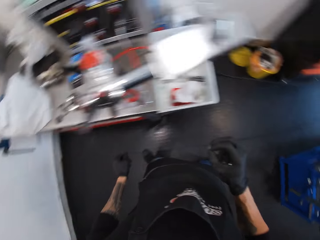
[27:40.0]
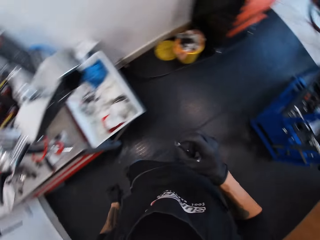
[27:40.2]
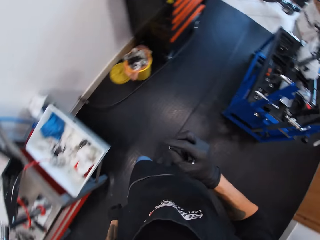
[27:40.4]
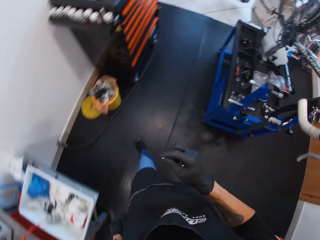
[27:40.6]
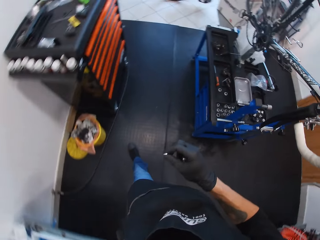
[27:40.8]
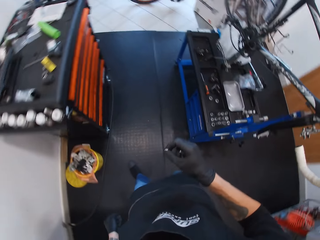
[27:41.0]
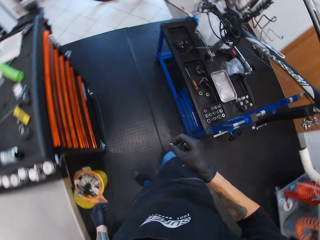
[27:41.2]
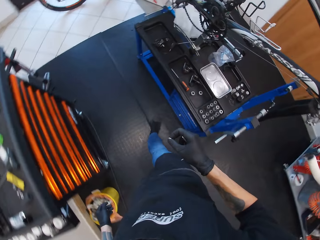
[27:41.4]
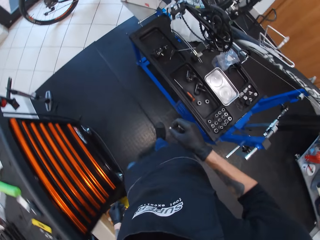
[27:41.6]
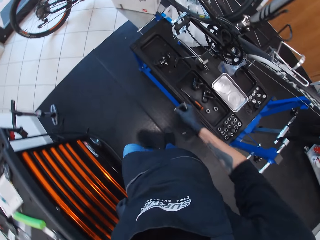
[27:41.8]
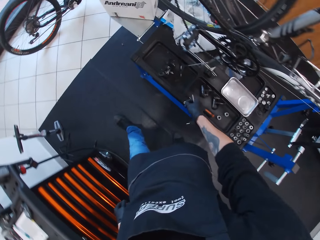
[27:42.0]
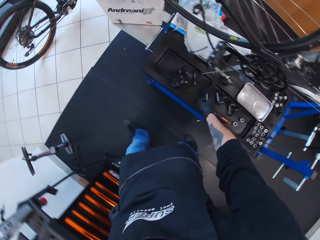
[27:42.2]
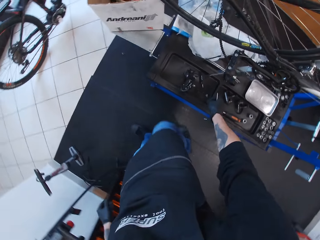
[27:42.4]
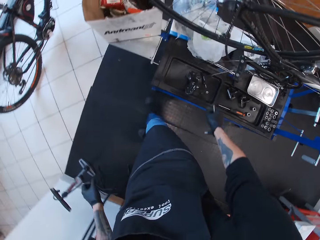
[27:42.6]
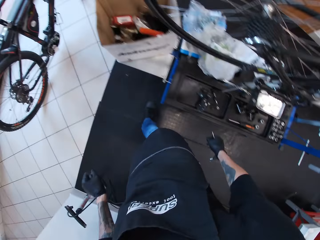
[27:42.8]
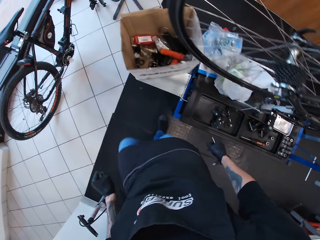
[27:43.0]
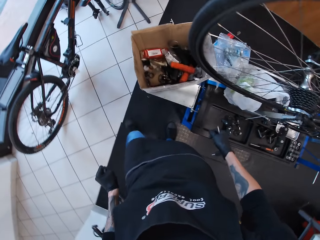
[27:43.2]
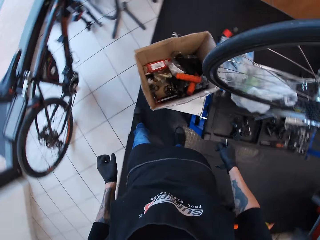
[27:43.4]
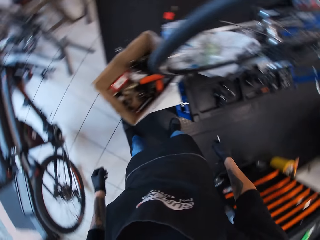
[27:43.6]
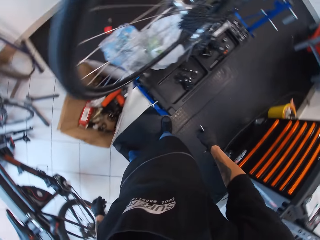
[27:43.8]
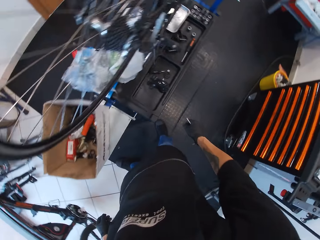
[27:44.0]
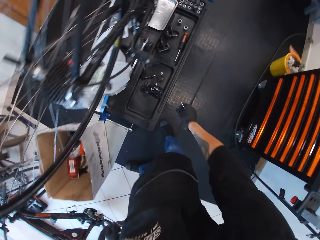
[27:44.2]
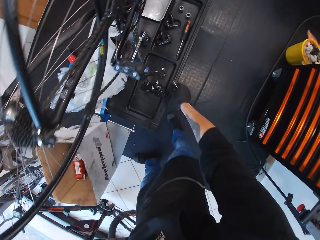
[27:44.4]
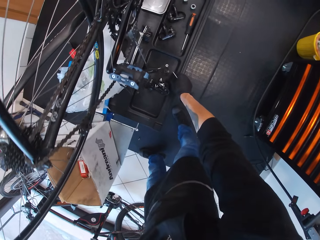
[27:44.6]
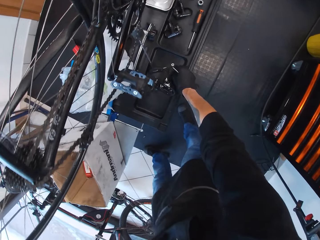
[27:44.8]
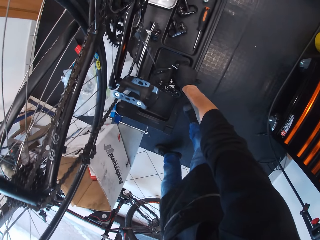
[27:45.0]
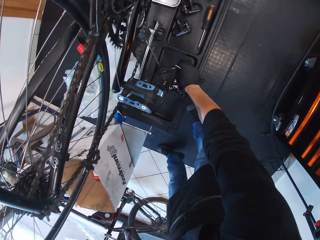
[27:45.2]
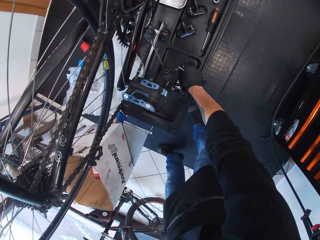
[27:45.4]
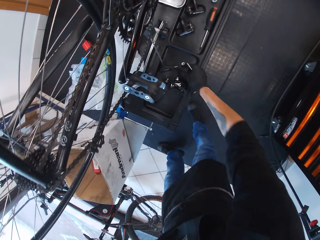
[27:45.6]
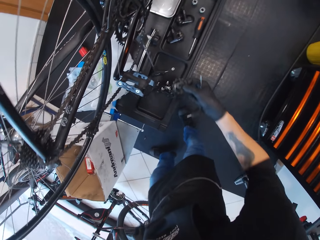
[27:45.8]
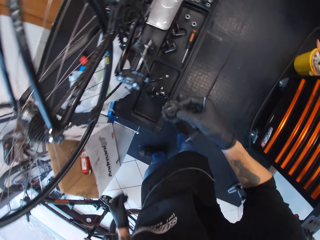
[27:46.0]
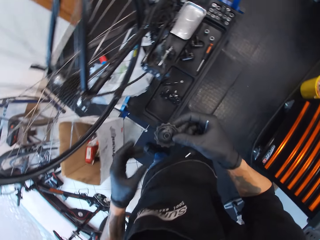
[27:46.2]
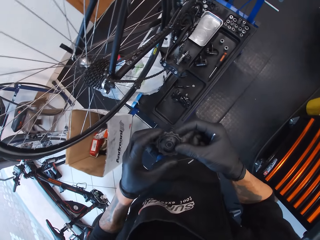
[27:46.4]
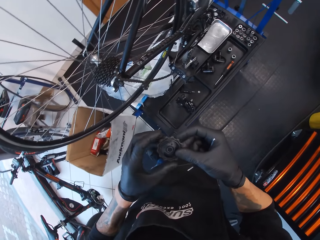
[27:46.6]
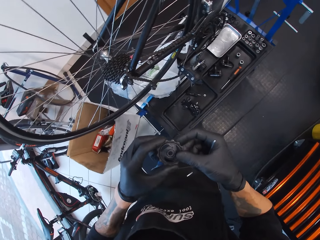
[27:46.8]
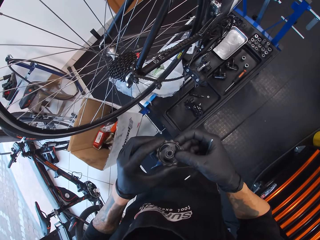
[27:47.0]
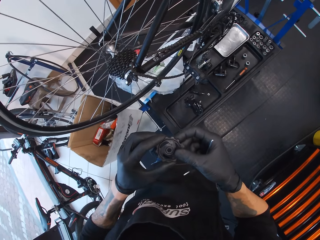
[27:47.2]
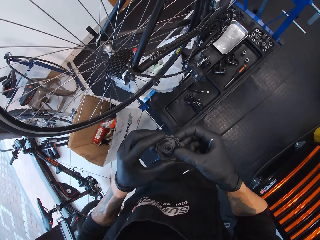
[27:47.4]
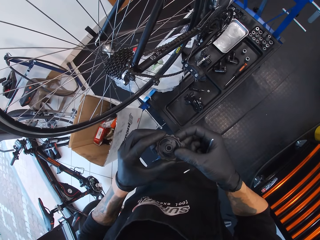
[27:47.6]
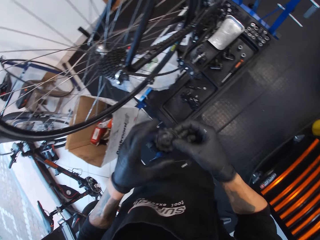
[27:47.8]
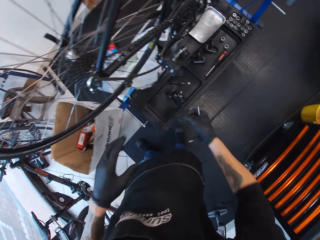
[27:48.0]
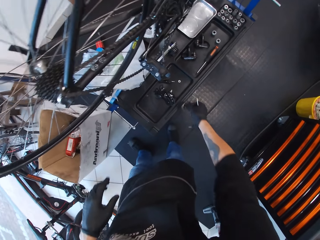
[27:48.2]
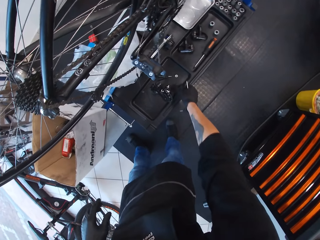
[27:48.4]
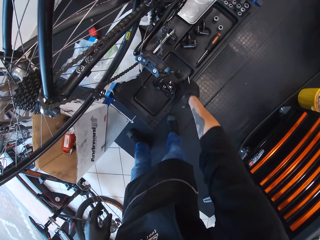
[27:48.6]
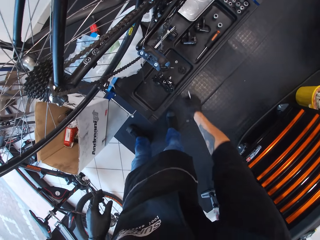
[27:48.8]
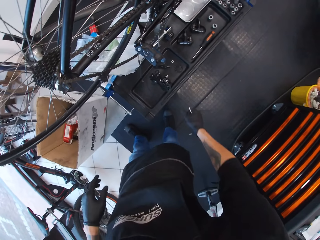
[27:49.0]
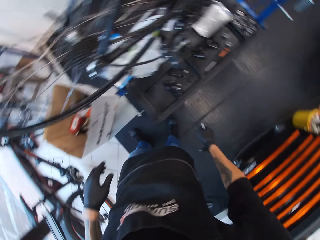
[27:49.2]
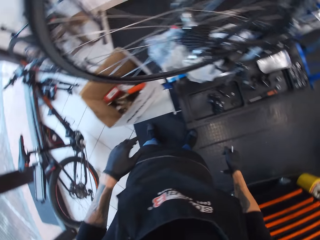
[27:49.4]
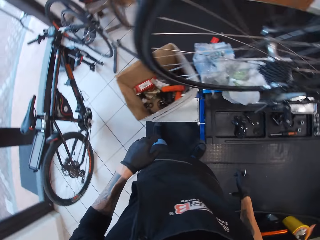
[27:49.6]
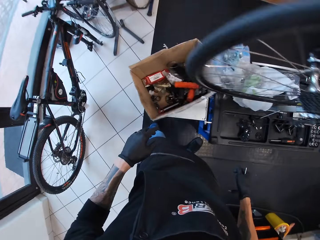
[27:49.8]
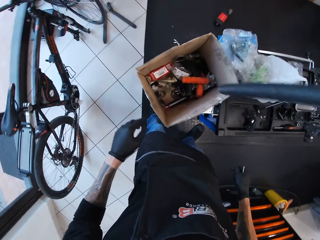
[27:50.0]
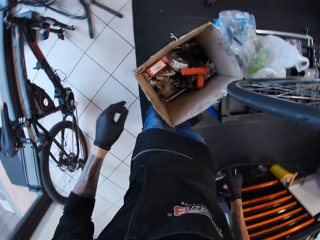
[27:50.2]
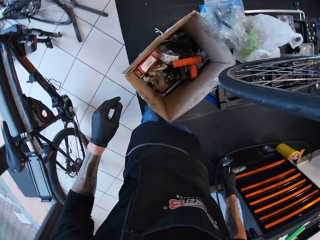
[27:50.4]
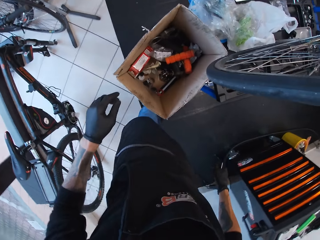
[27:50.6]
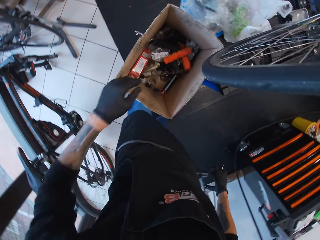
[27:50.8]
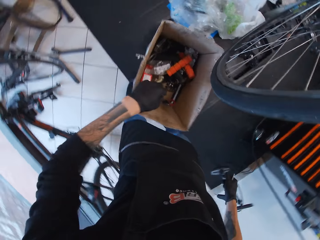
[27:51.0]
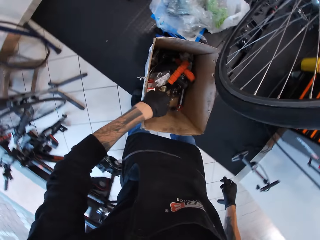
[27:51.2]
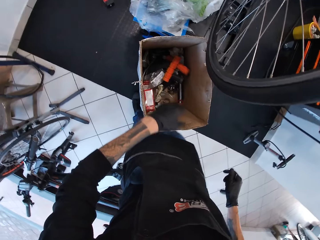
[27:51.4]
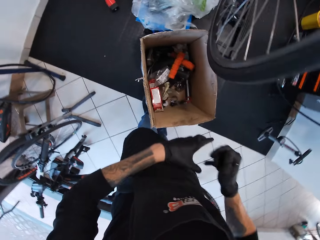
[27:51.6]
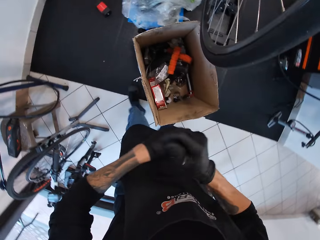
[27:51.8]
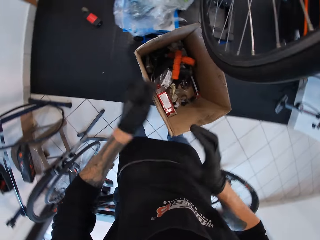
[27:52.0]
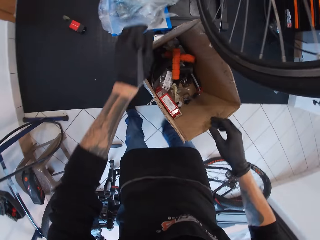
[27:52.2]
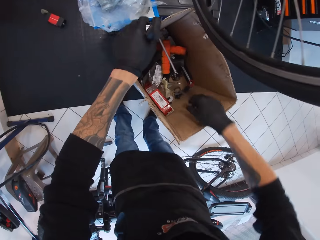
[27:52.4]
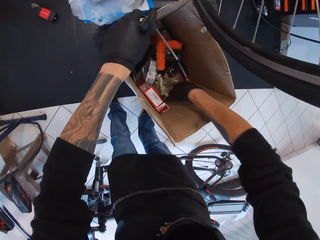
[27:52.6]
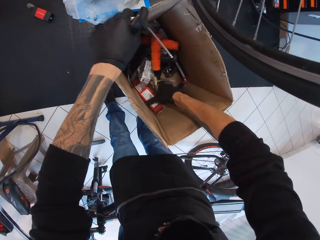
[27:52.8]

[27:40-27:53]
The camera wearer turns around and walks around. They put a nut on the counter. They turn around. They pick up a chain wheel on the counter. They put the chain wheel on the counter. They turn around. They adjust tools in a box.

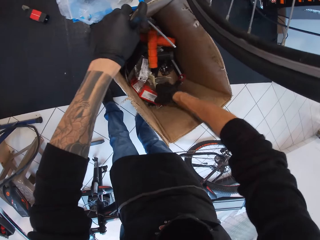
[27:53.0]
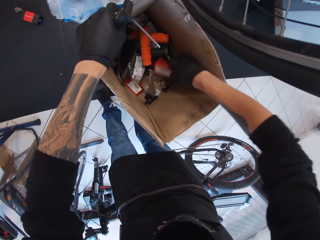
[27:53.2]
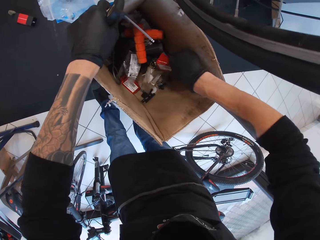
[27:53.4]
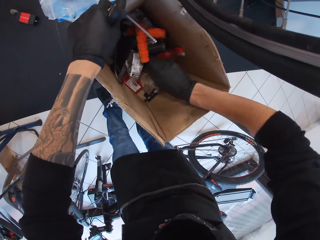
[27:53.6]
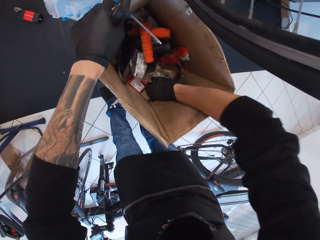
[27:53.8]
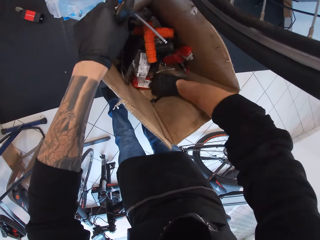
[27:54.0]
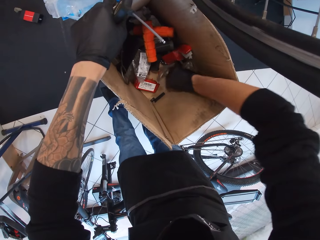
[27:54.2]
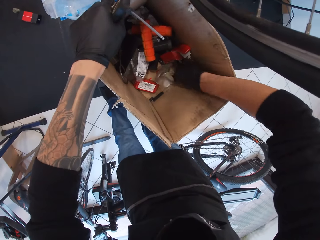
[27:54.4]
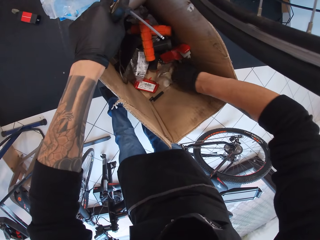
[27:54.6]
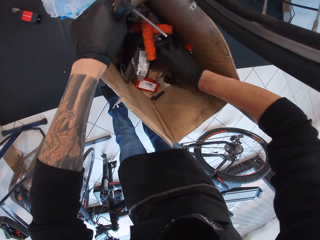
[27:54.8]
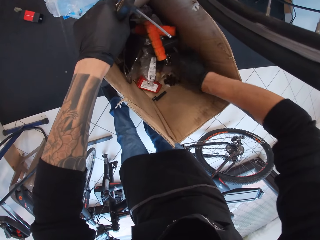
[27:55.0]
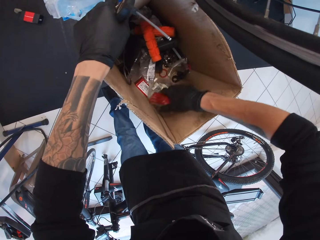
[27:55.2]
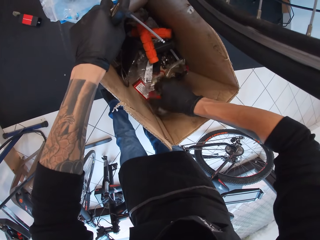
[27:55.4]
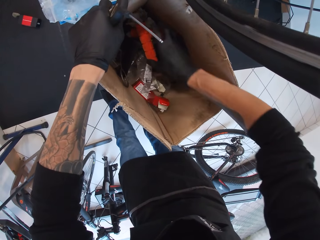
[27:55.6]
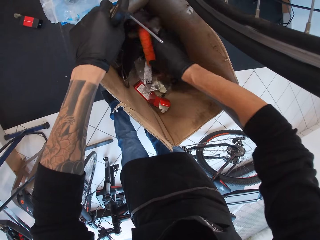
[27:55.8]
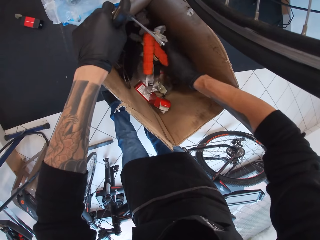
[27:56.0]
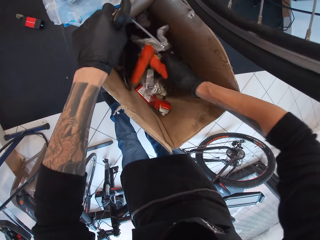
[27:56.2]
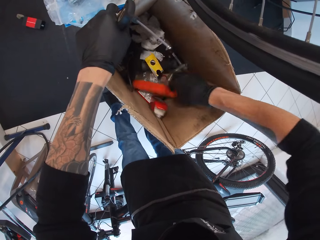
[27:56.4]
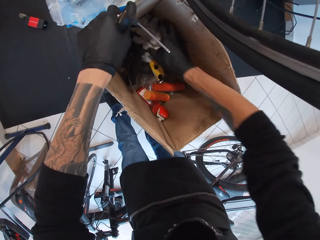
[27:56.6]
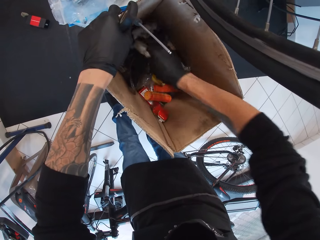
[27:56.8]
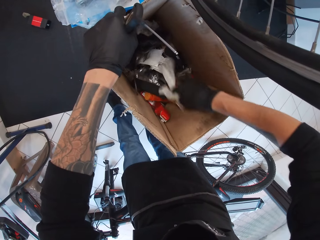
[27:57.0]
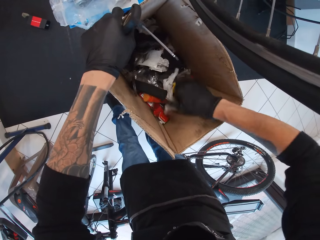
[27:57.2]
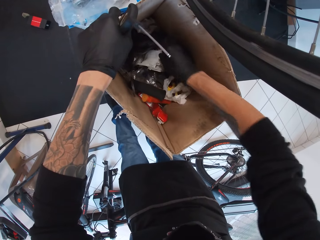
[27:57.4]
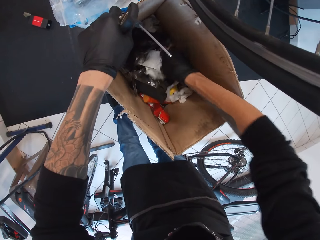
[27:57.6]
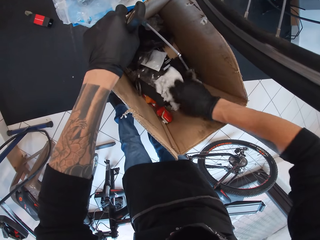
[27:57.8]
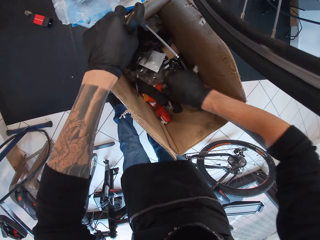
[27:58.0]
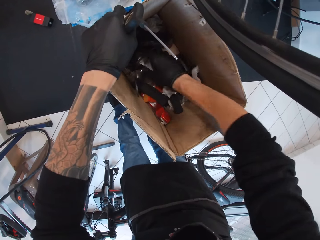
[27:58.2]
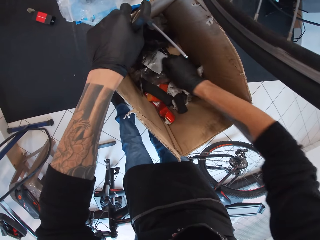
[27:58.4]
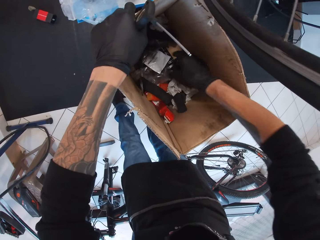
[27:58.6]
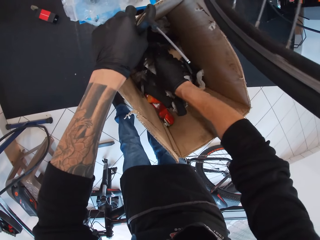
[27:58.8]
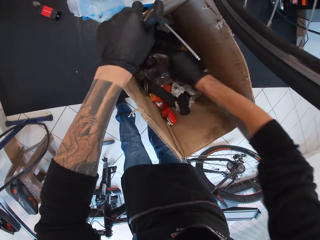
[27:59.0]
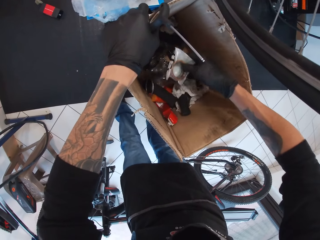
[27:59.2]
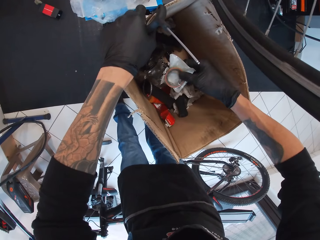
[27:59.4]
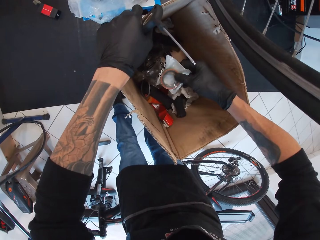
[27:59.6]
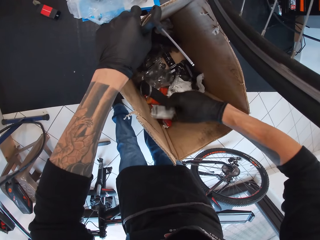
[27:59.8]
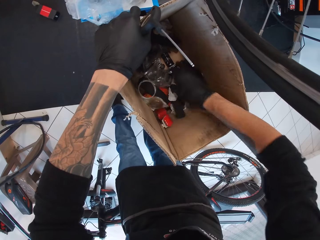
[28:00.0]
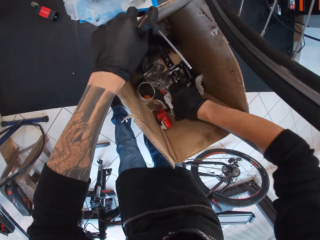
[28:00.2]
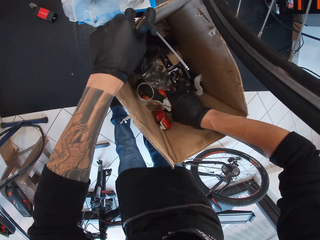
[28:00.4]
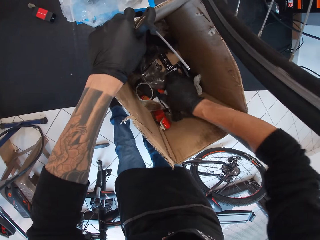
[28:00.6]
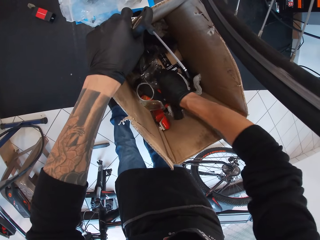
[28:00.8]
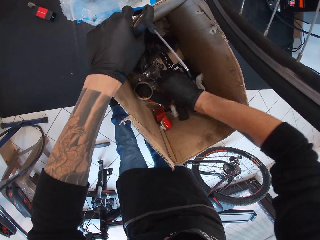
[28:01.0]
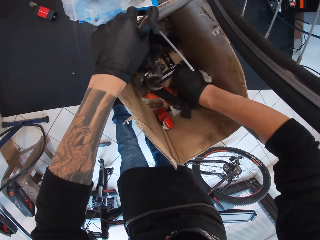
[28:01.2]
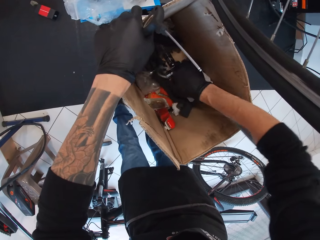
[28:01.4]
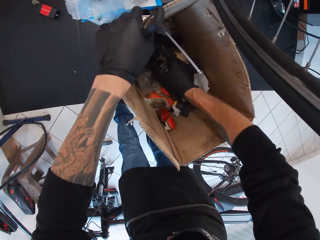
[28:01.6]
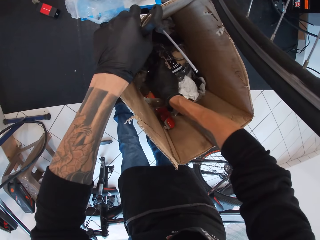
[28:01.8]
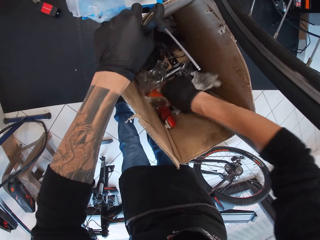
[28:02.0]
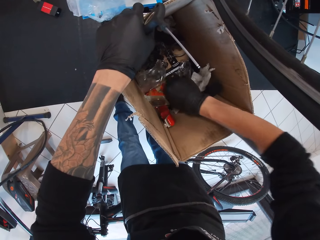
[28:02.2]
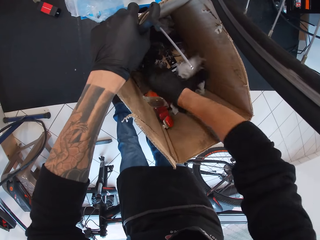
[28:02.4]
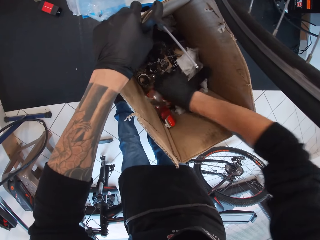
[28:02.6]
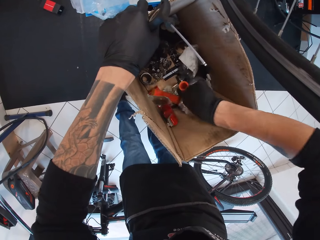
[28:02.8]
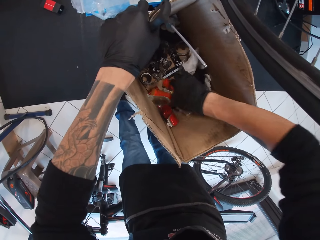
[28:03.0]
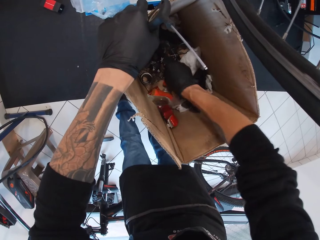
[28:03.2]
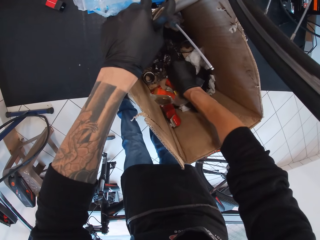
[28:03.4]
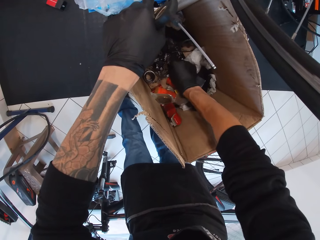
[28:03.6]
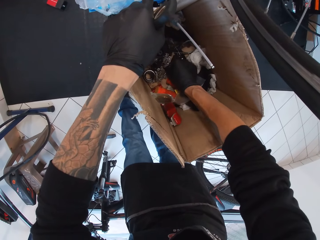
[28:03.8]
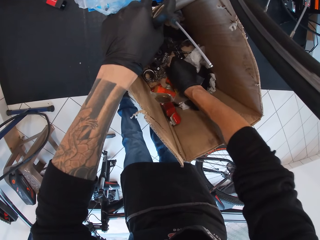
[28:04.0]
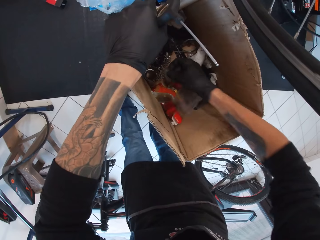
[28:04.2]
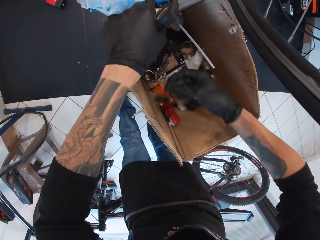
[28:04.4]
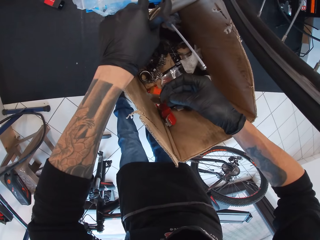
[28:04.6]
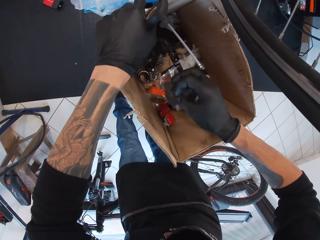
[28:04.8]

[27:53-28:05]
The camera wearer searches for something in a box.
